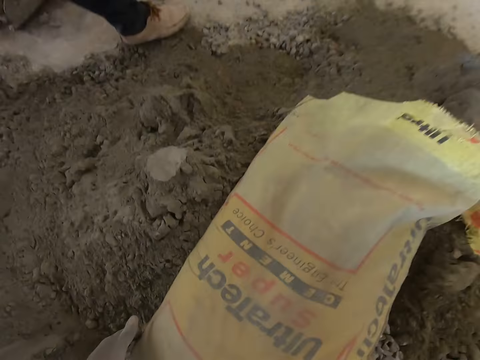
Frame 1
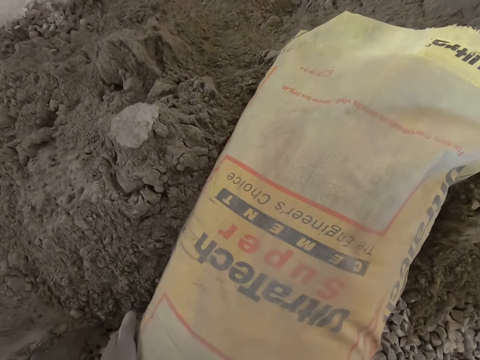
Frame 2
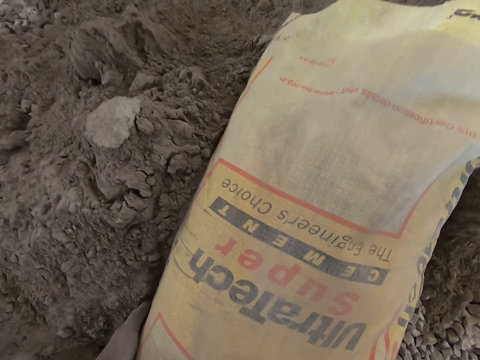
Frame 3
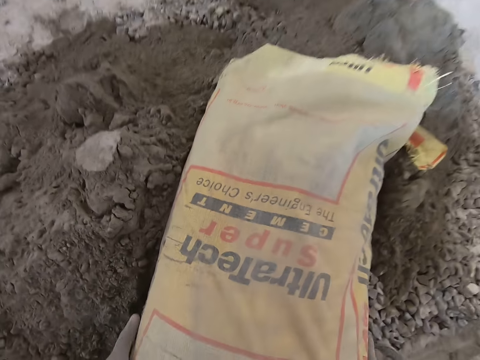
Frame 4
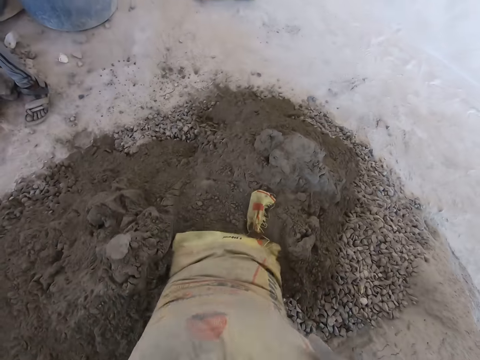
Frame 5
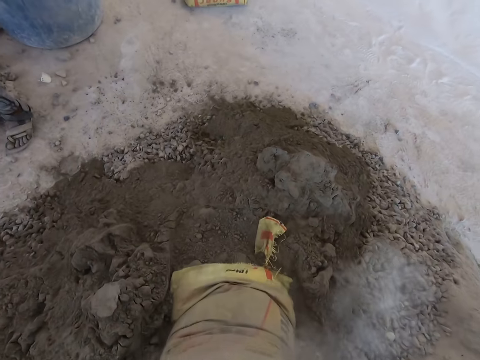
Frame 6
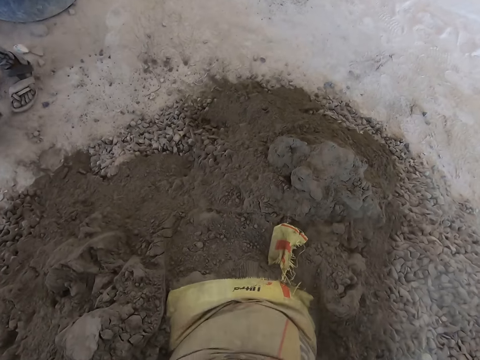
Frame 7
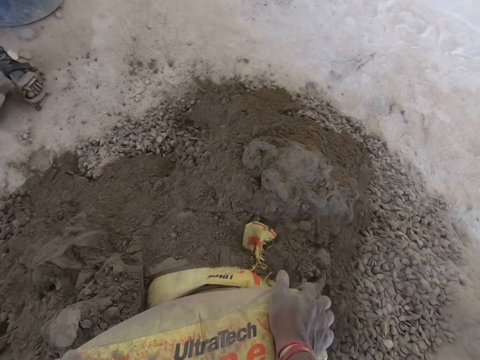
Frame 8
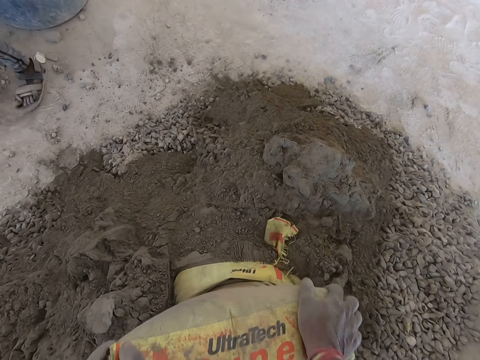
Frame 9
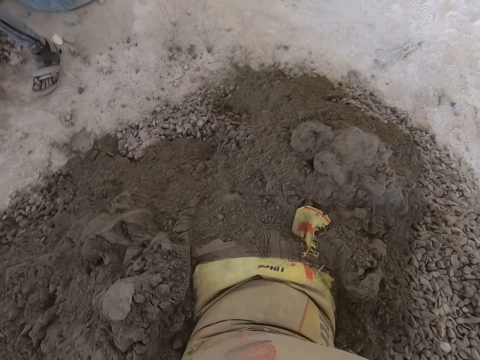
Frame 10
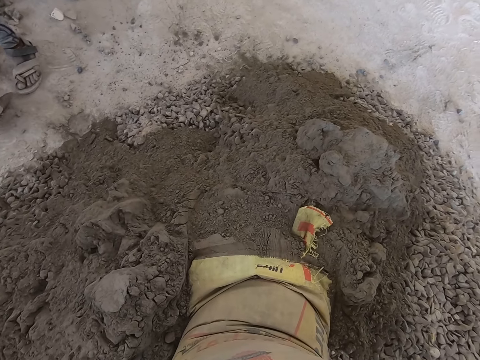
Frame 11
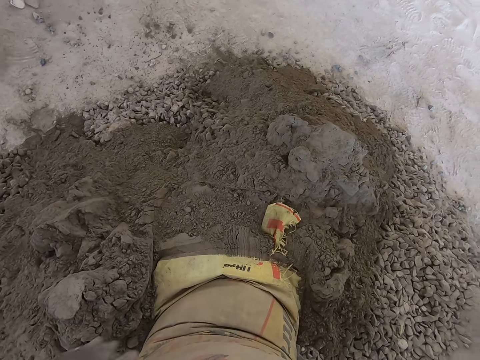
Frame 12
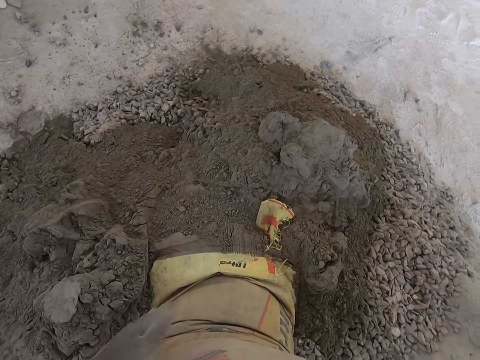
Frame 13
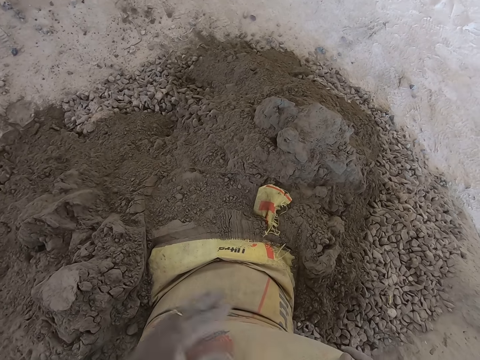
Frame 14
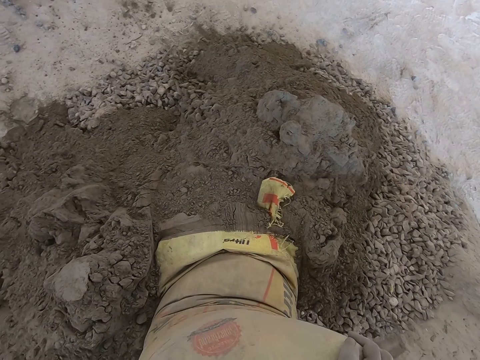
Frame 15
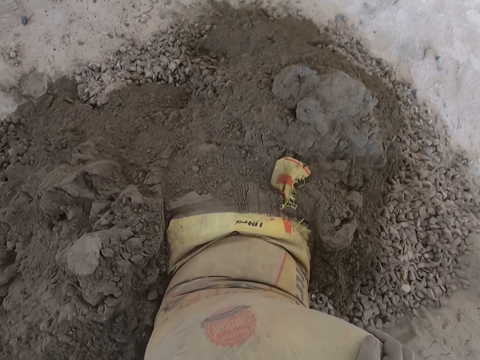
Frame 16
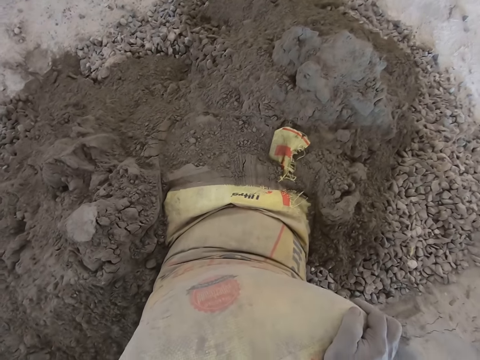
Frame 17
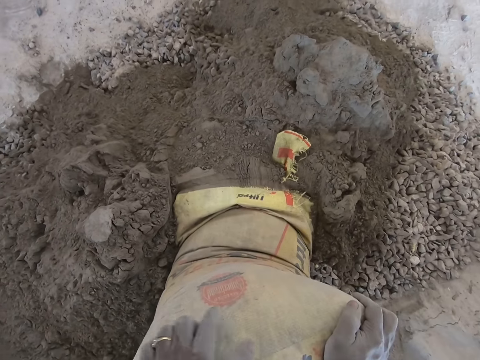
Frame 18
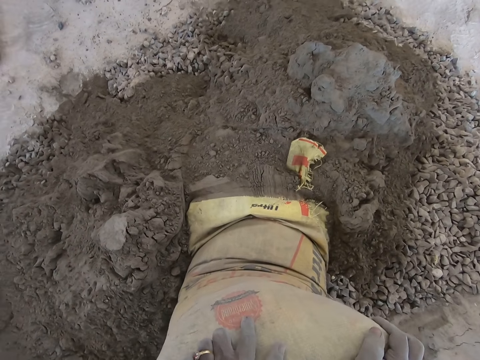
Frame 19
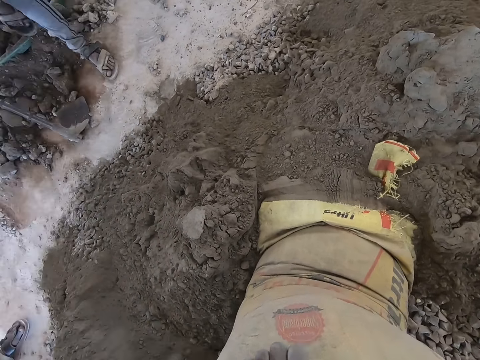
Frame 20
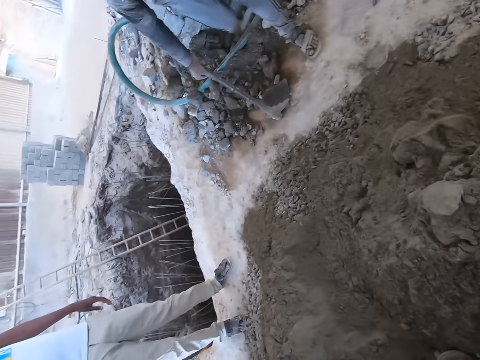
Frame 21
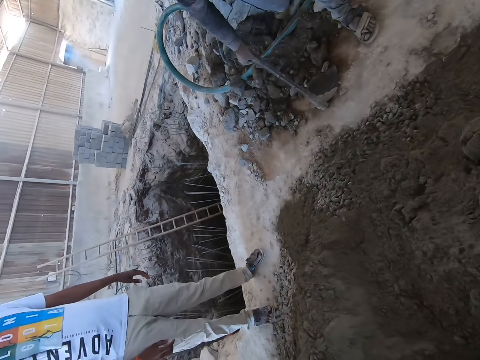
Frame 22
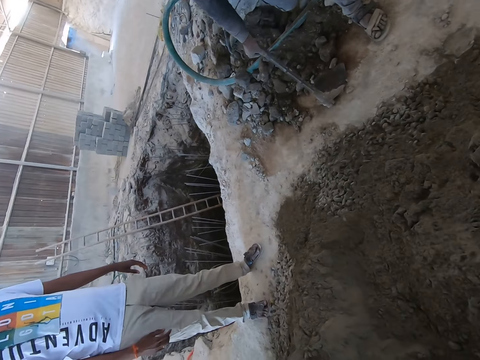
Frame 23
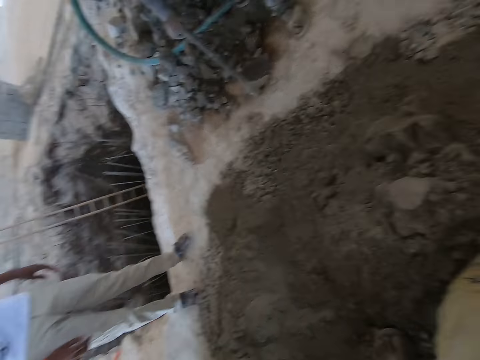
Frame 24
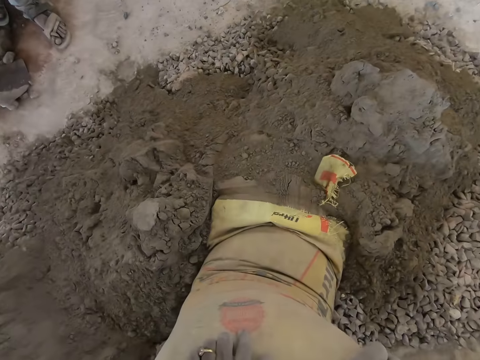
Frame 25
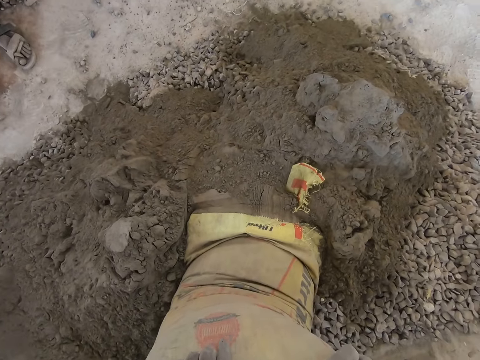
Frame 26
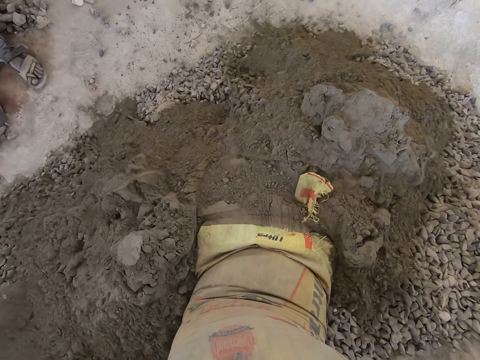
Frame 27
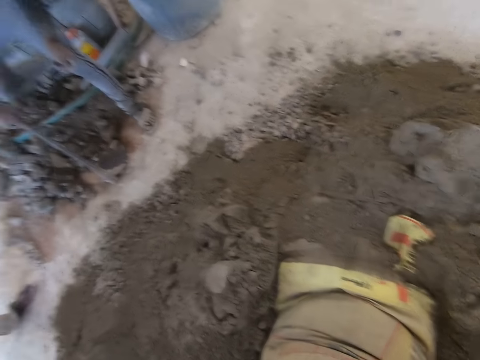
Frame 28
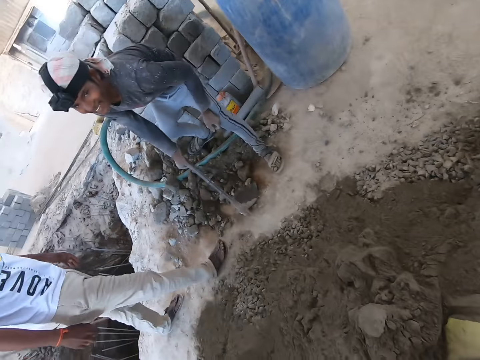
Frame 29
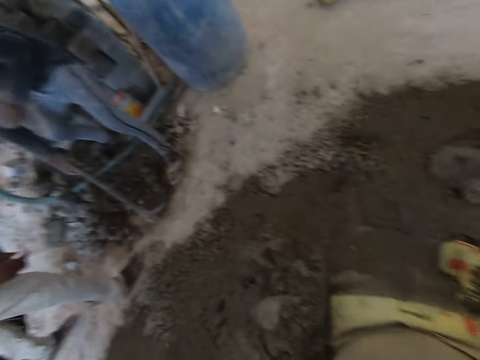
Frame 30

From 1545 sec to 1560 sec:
The man packs stones from the ground with the hoe in his hands. The camera wearer pours the cement out of the bag to the gravel on the ground with his hands. He converses with the man. He looks around the building site.

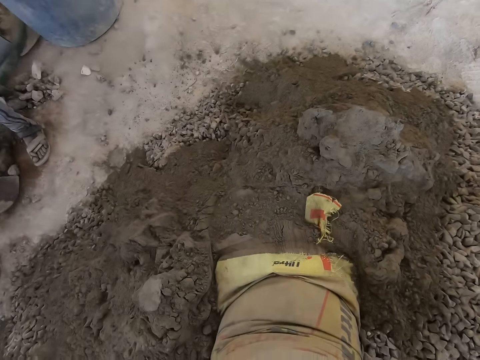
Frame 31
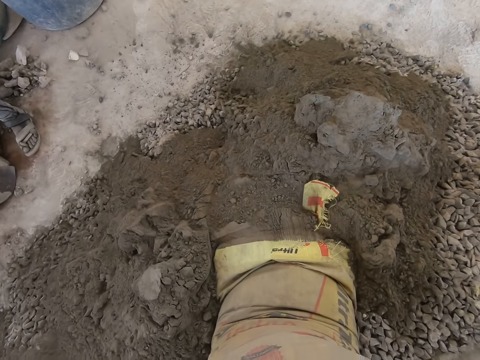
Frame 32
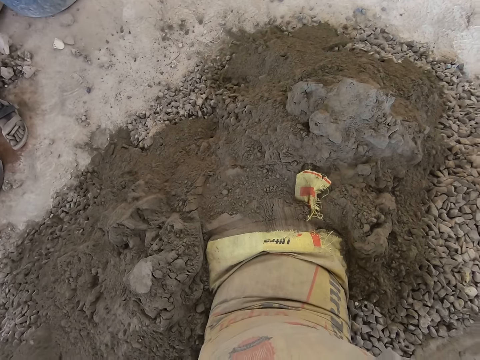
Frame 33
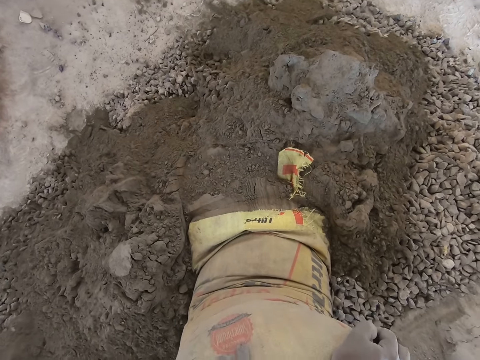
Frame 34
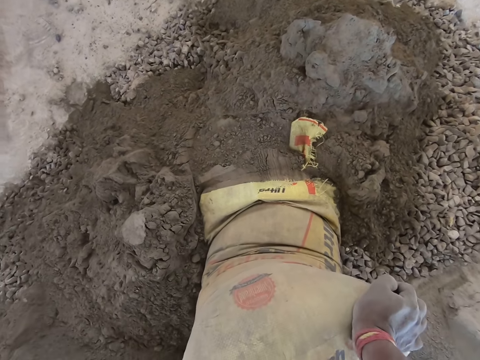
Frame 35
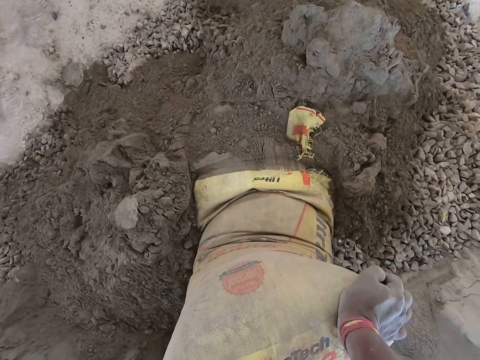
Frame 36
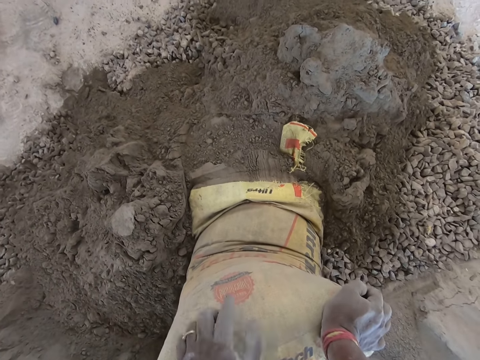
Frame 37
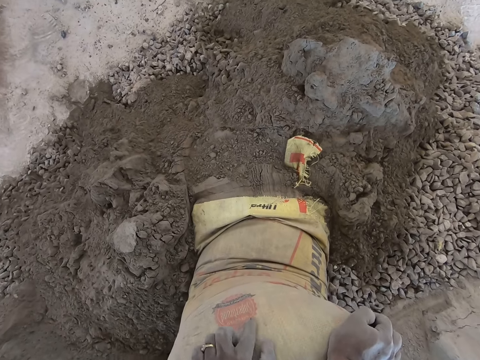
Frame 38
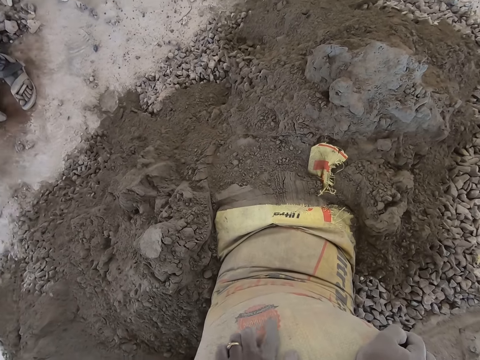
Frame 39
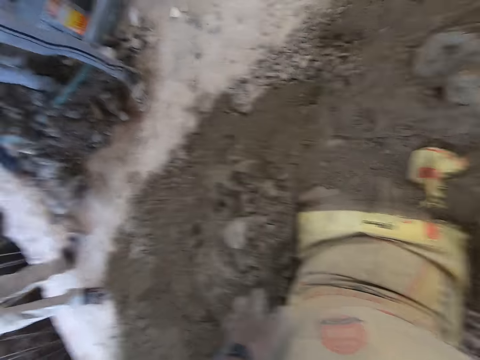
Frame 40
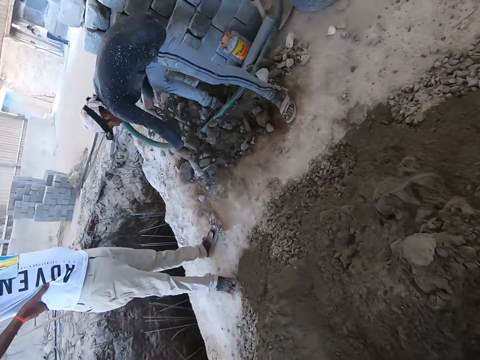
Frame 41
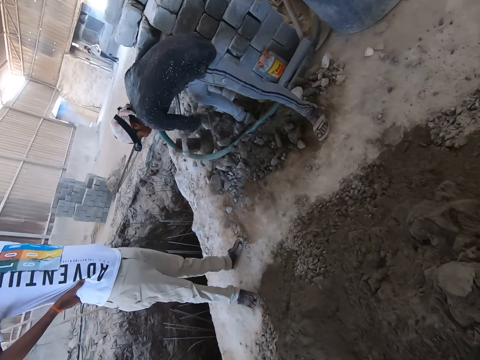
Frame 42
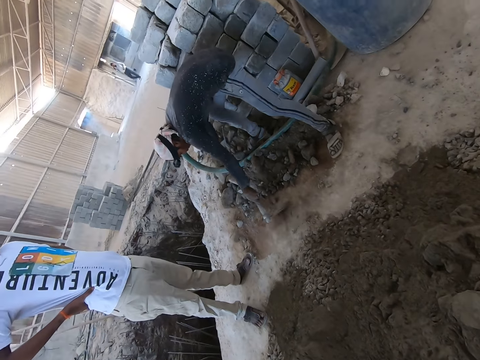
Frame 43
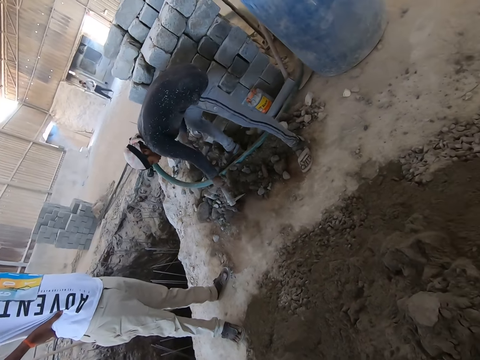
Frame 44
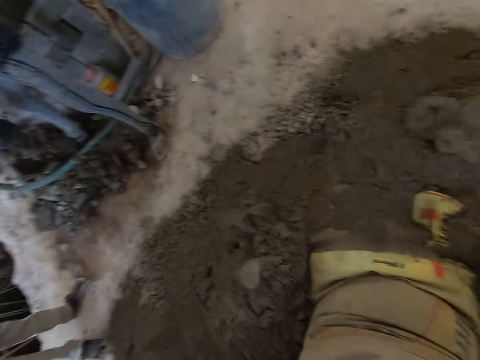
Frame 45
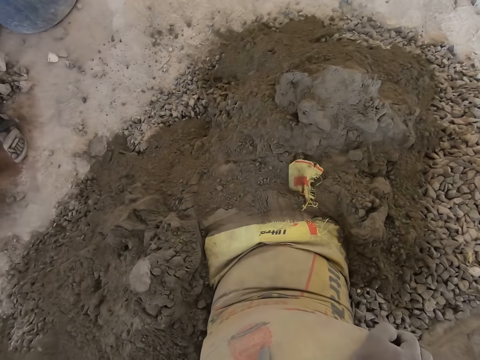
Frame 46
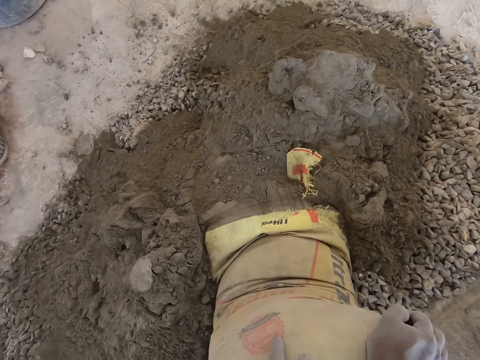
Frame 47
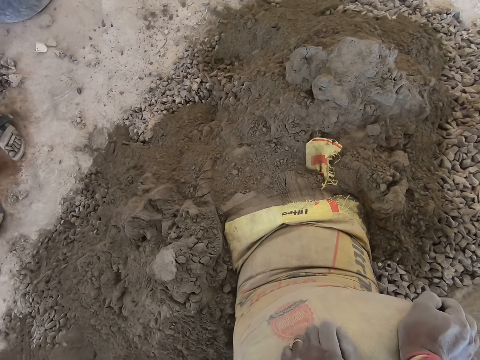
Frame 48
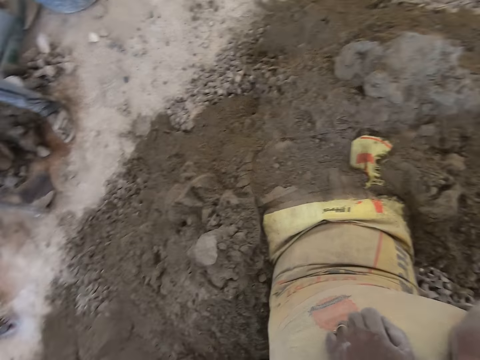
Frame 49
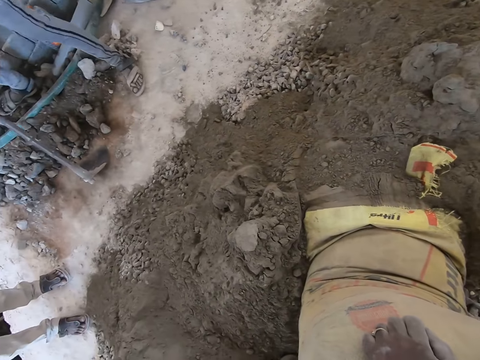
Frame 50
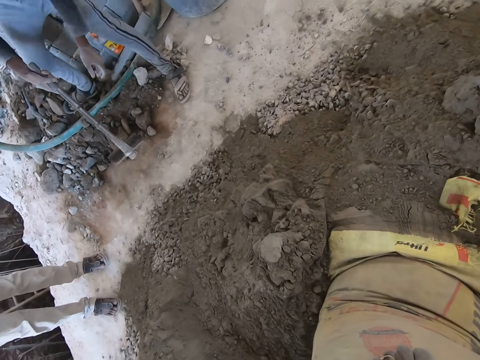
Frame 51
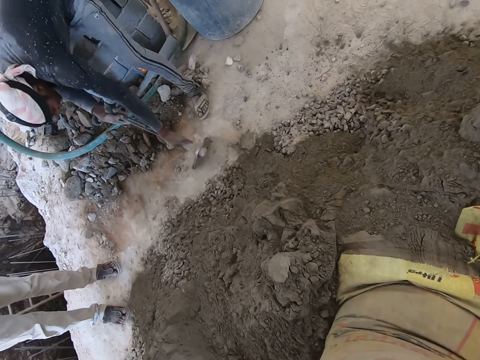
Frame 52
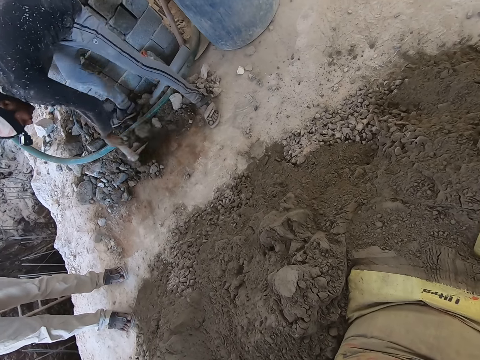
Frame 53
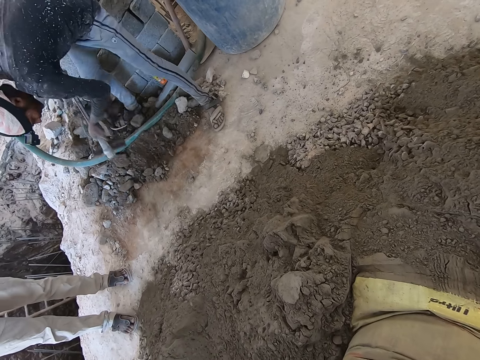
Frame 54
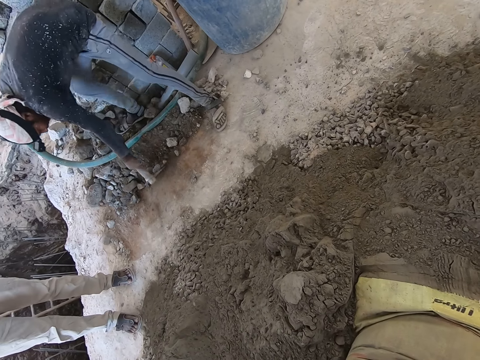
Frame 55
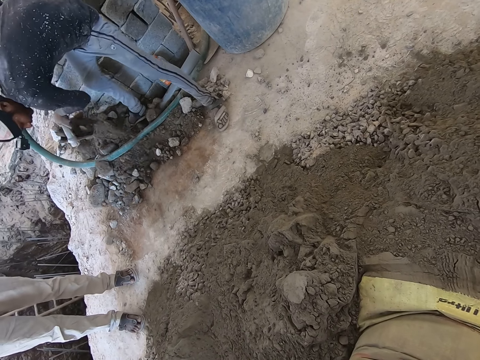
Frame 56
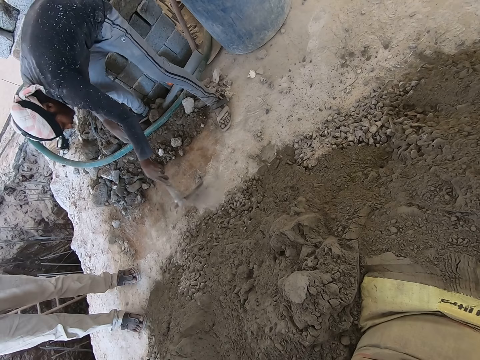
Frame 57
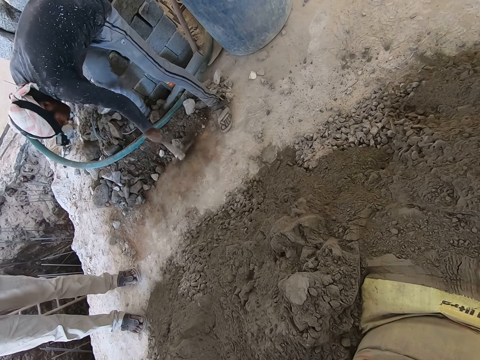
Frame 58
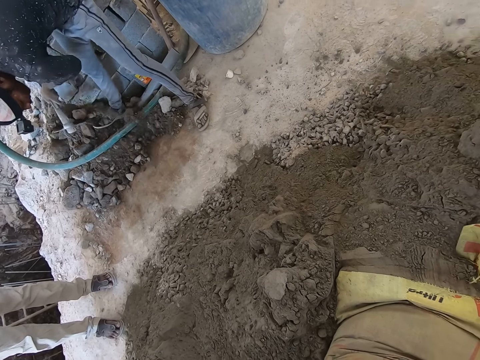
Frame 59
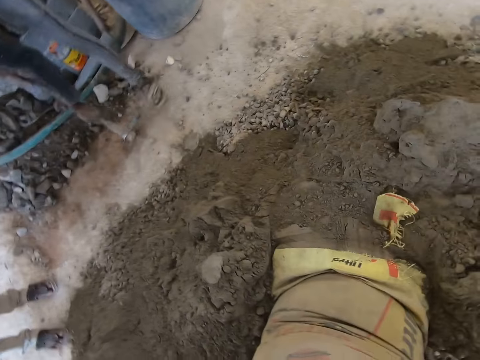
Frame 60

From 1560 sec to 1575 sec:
The man packs stones from the ground with the hoe in his hands. He moves the gravel on the ground. He packs stones from the ground with the hoe in his hands repeatedly.
